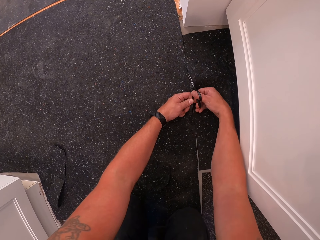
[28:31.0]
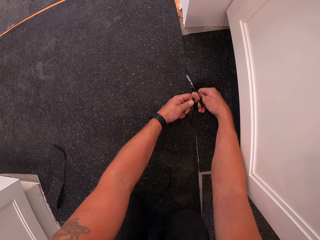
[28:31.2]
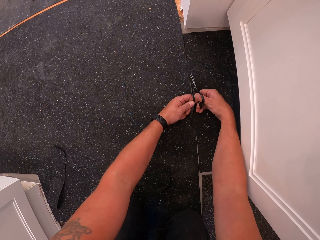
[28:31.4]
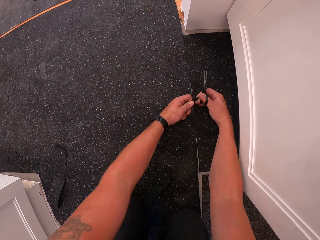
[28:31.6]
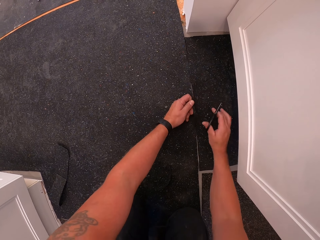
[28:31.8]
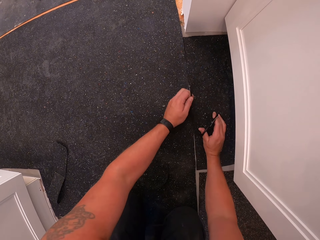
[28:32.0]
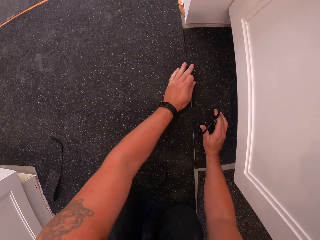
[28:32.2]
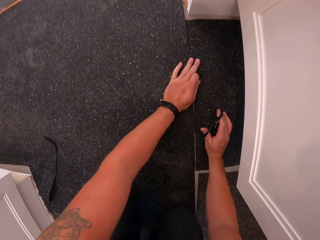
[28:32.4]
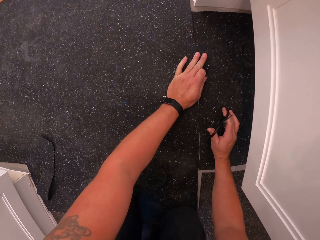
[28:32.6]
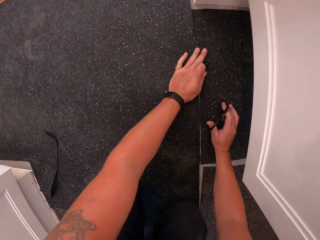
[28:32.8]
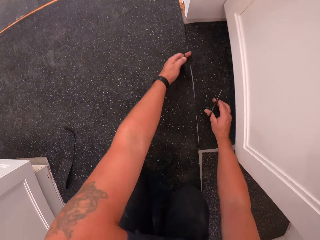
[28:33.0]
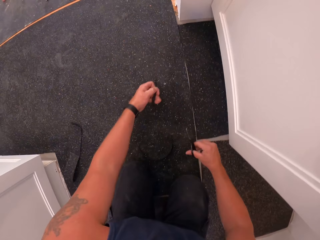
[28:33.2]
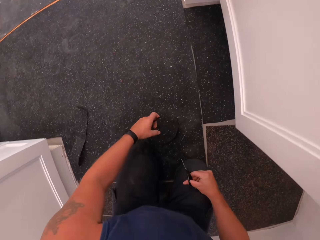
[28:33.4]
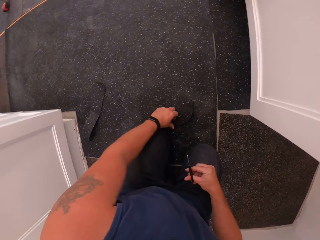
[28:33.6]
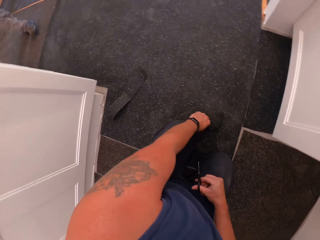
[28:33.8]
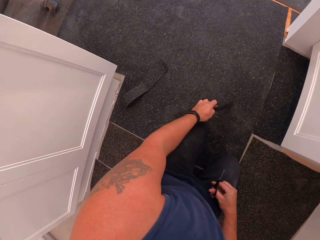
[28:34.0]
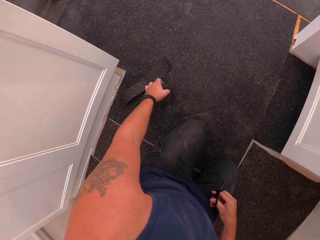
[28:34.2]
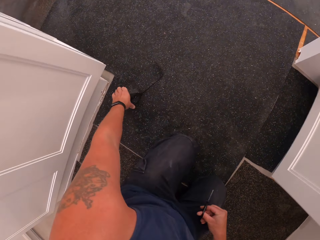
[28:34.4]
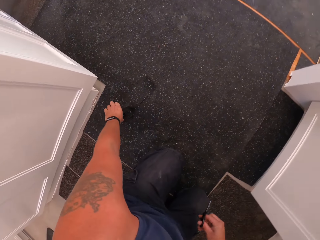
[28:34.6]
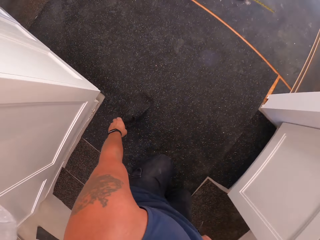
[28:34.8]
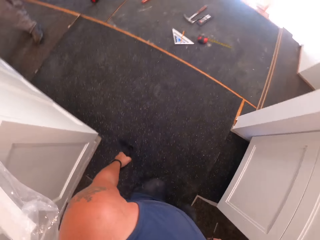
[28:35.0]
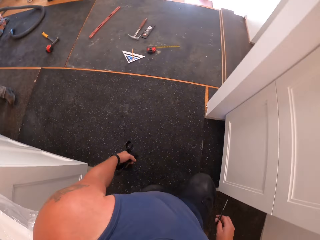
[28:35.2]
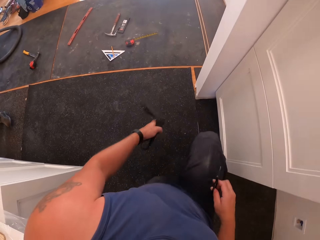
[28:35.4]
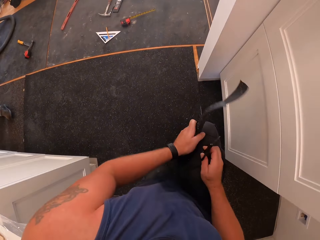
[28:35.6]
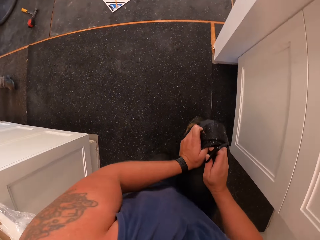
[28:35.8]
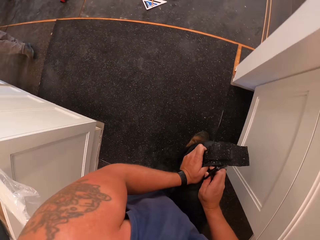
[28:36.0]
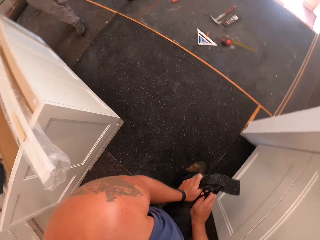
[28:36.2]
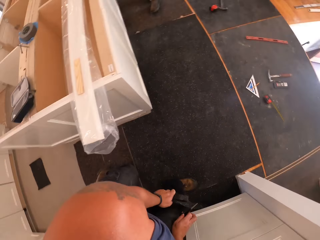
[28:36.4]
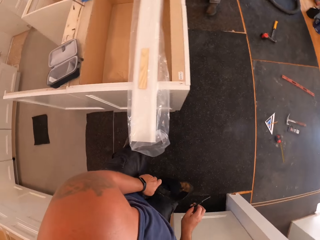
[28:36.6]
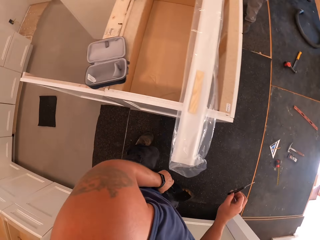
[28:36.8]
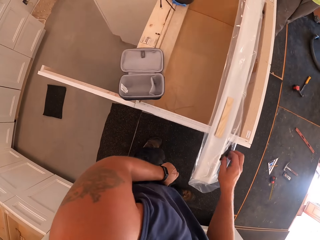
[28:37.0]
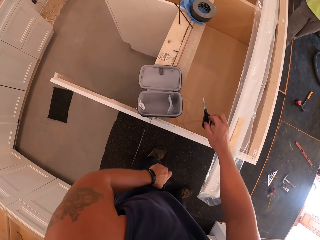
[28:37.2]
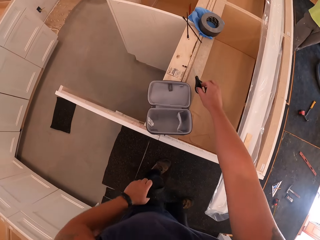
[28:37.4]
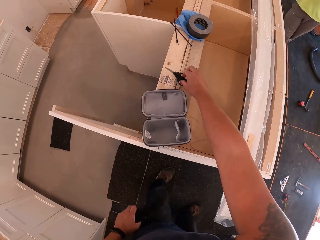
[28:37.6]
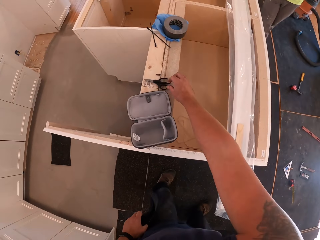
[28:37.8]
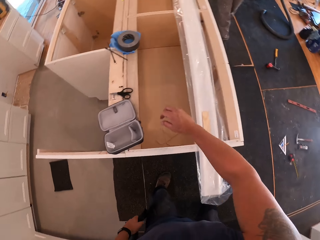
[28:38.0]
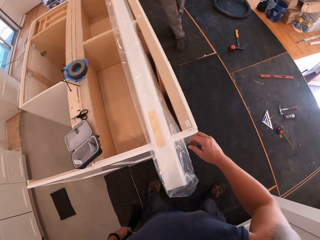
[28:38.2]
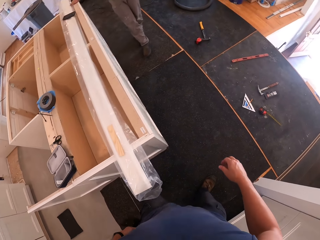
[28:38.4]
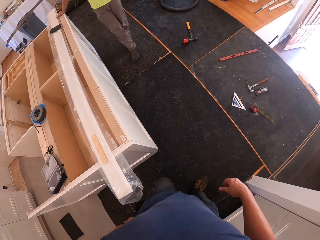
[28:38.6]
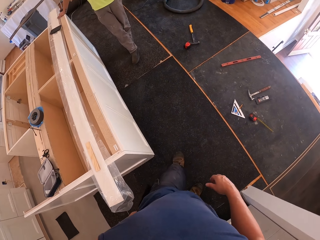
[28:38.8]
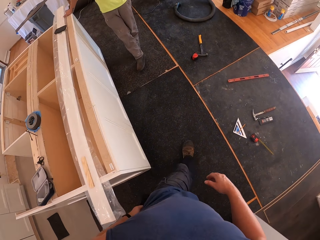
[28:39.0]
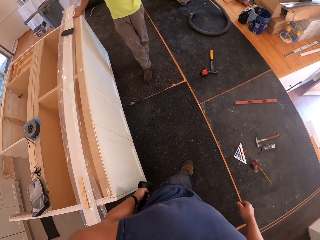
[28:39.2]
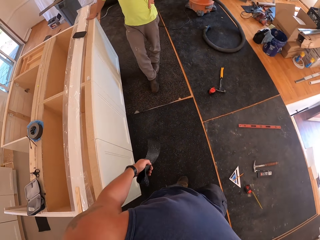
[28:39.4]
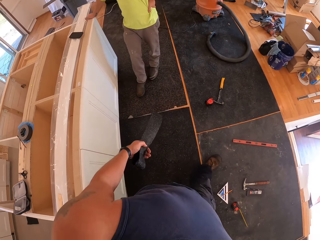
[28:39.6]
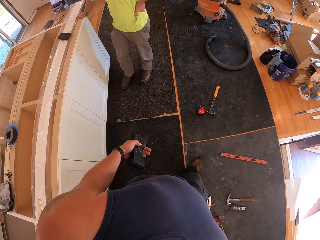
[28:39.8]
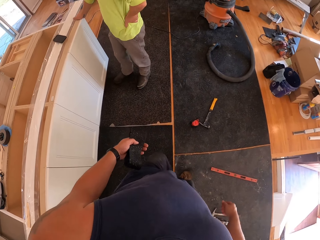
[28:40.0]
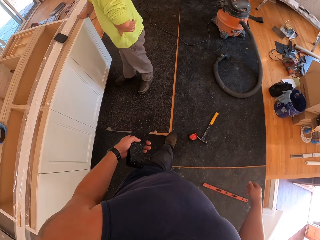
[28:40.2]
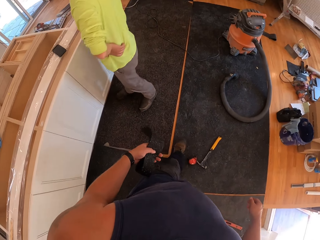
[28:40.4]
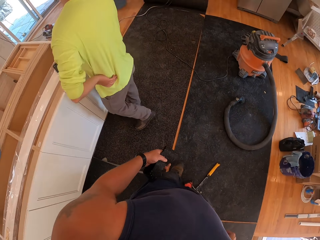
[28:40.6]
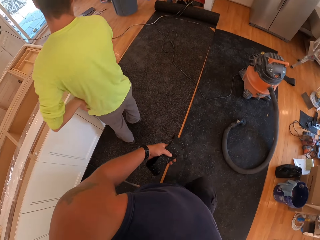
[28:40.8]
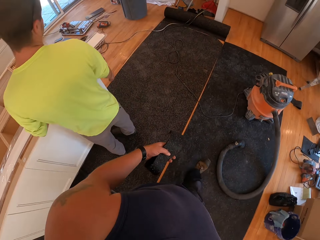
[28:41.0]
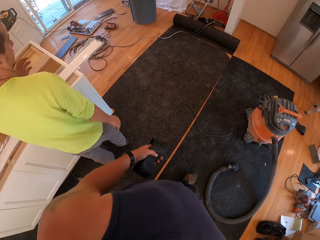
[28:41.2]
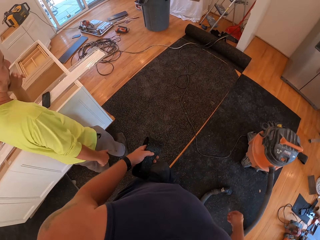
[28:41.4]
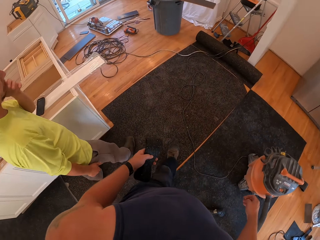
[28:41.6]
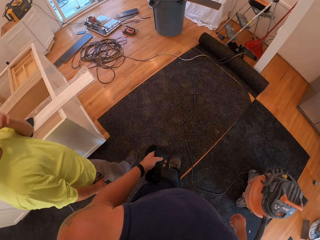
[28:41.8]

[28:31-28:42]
The camera wearer adjusts the rug. They pick the trimmed piece of floor cover from the floor with the left hand. They pick another trimmed piece of floor cover from the floor with the left hand. They stand up. They drop the pair of scissors on the shelf. They walk towards a trash can.

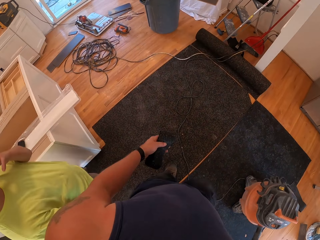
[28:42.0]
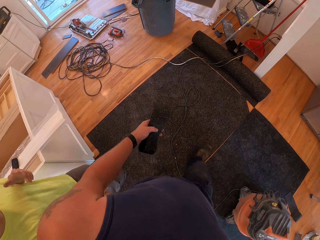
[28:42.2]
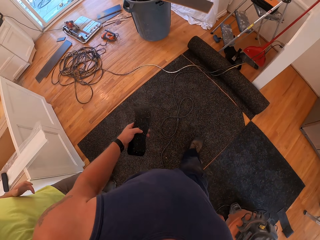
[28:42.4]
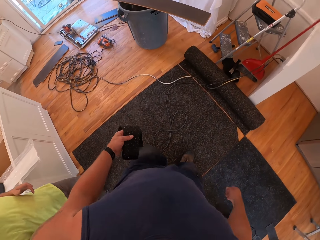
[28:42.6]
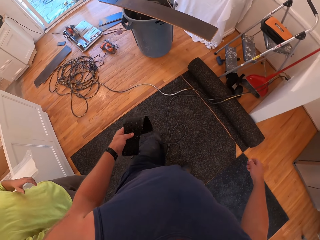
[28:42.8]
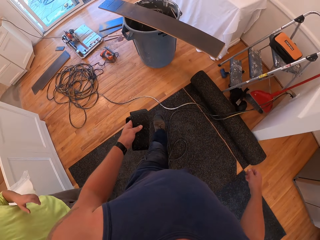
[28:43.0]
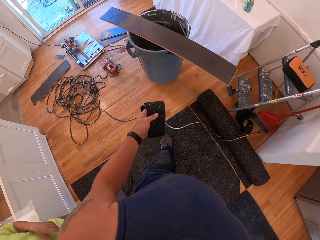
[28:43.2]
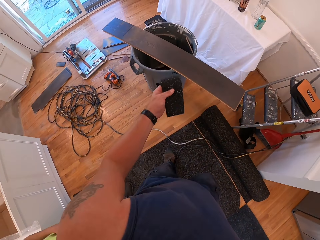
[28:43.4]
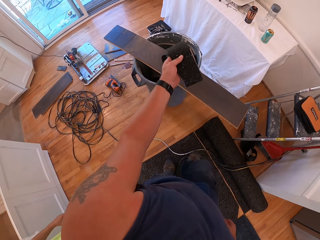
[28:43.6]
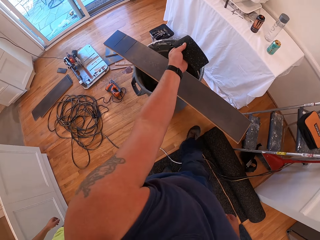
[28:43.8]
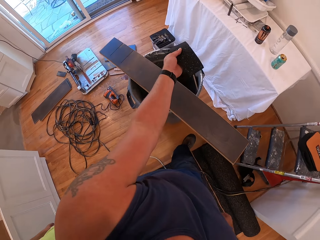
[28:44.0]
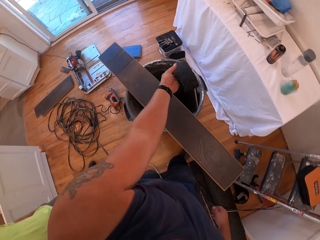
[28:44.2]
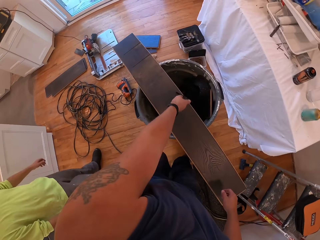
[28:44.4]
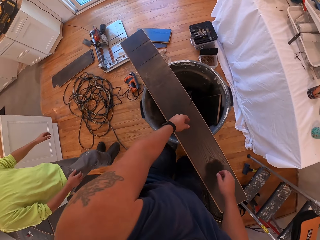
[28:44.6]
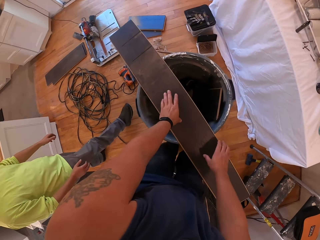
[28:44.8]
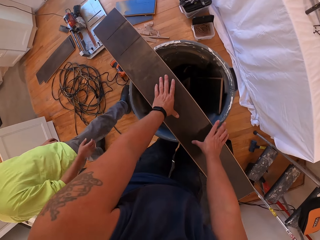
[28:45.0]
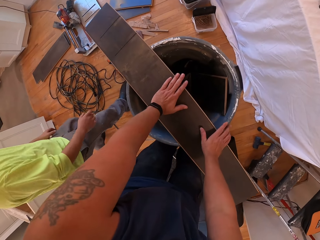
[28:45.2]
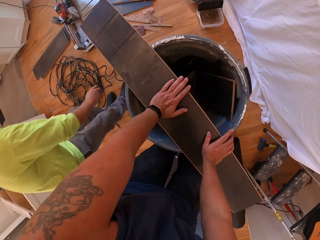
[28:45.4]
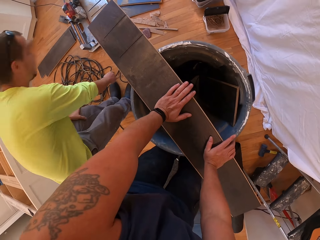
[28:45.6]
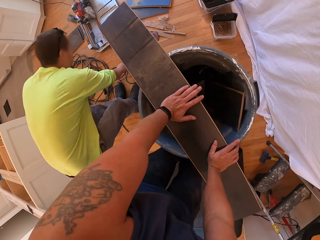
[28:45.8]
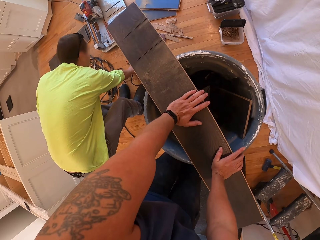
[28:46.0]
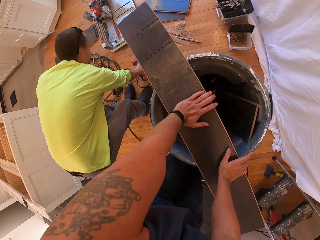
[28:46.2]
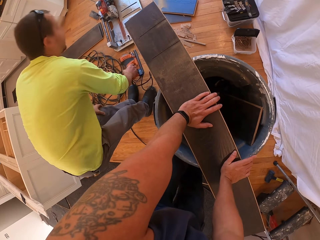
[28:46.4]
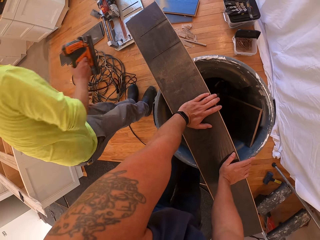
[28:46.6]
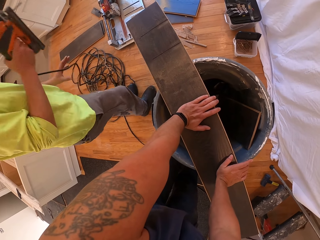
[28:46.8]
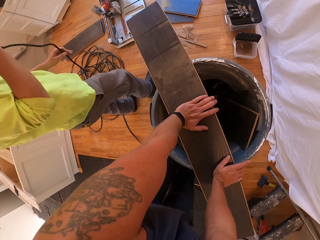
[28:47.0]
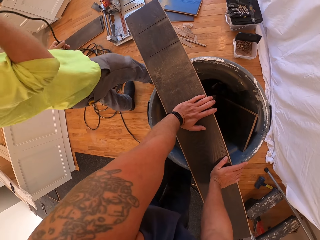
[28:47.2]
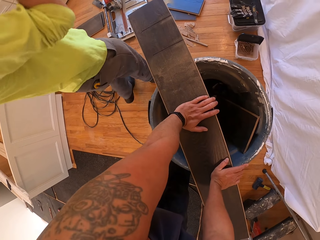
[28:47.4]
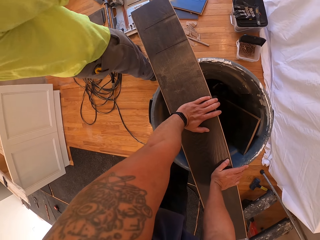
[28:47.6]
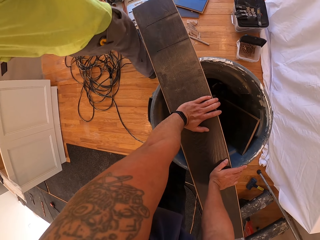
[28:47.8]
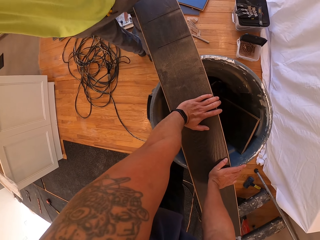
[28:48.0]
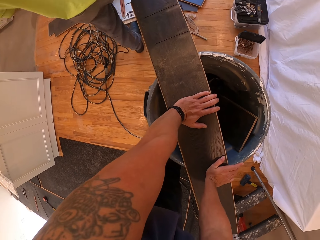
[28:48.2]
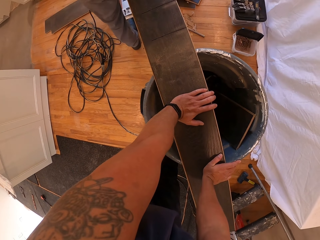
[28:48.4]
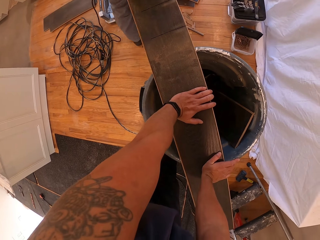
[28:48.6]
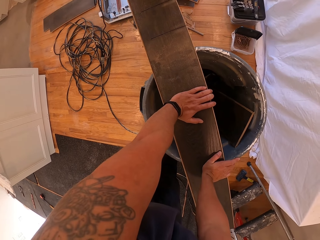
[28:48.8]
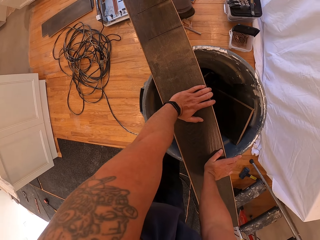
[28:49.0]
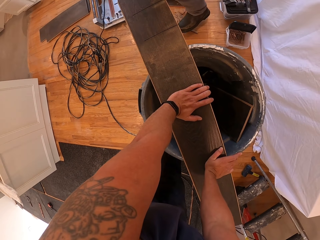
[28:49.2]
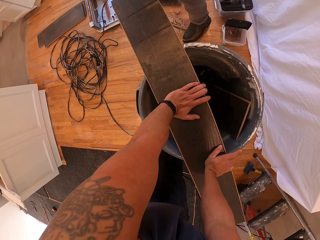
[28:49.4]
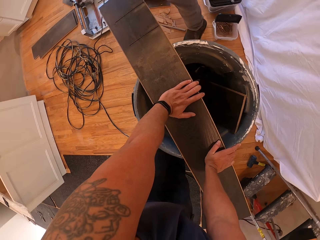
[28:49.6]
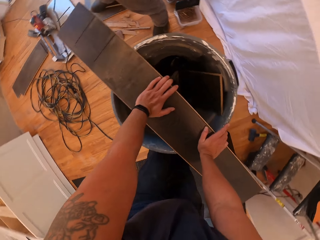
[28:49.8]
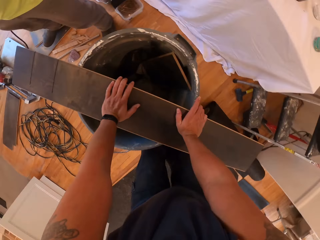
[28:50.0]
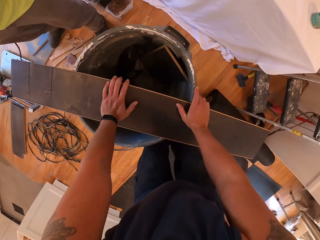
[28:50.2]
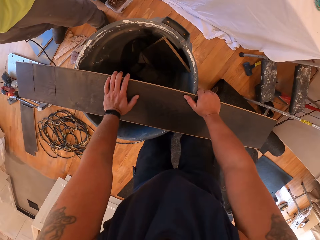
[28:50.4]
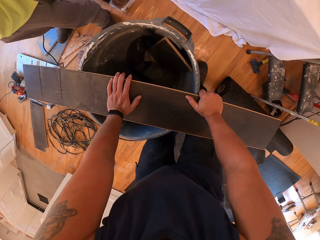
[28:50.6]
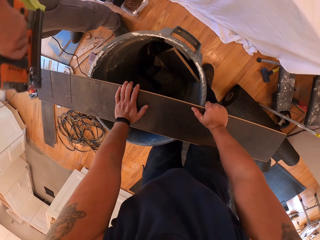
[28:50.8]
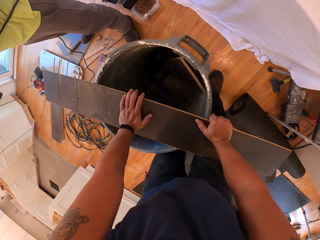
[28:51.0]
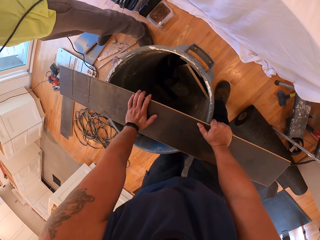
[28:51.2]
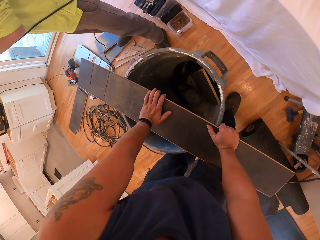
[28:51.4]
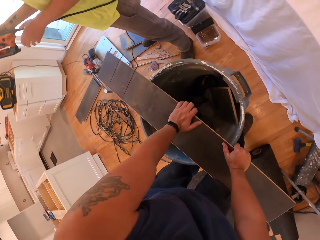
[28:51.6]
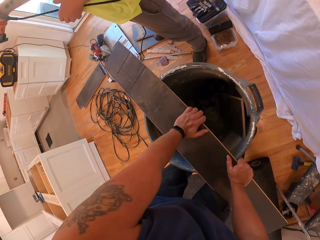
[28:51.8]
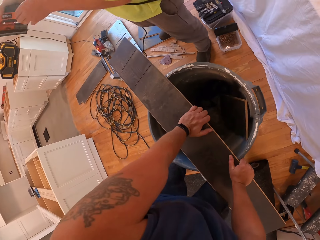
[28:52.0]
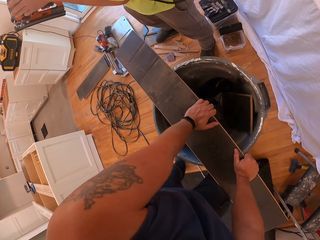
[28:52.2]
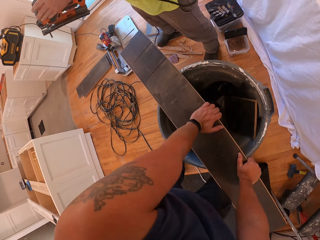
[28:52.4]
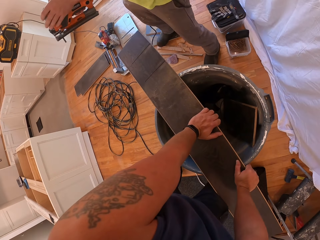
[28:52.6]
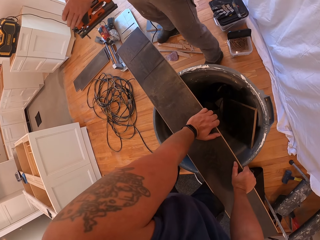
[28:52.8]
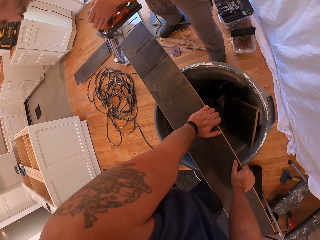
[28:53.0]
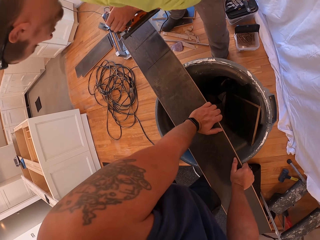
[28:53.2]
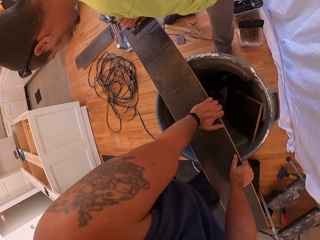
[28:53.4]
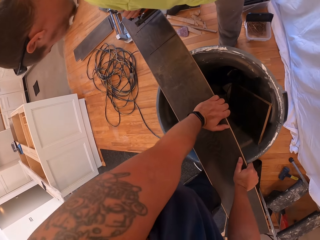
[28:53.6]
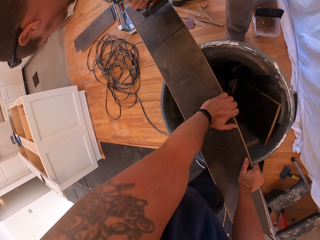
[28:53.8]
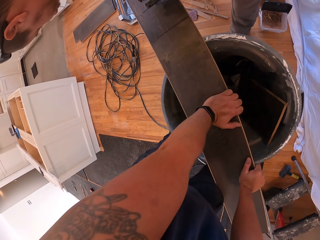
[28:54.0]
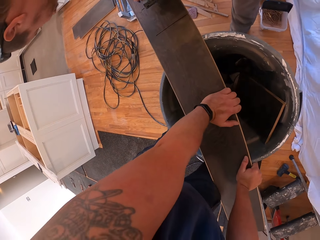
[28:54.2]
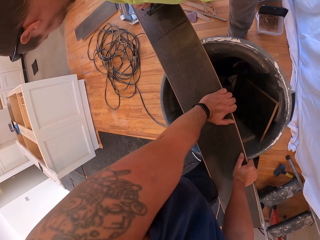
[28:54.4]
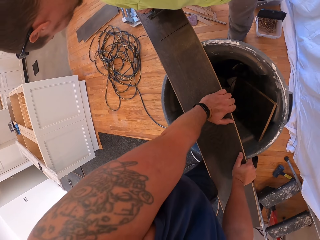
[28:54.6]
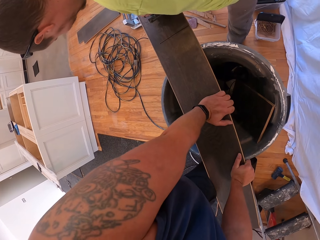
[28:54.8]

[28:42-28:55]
The camera wearer drops the trimmed piece of floor cover in the trash can or bin. They lean on wood placed on the bin. They hold a board on the trash can. A man picks an electric planer or jigsaw from the floor with the left hand. The man passes the electric planer to the right hand. The man cuts wood on the bin.
